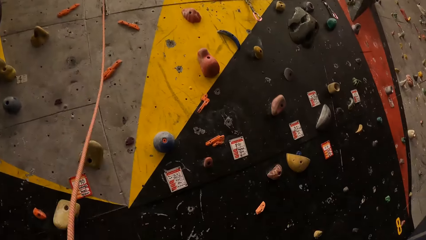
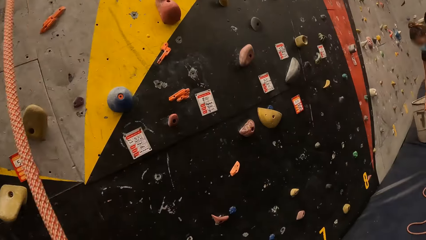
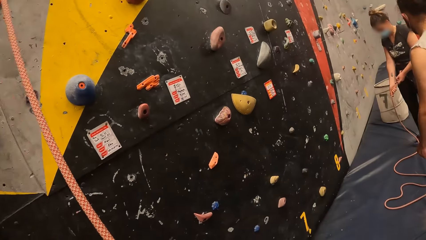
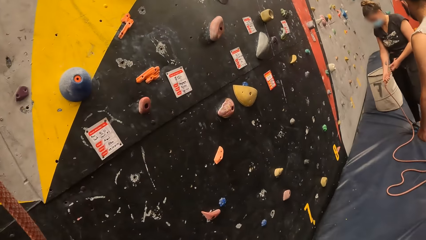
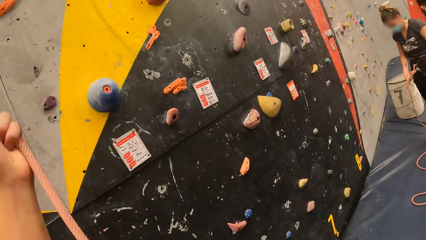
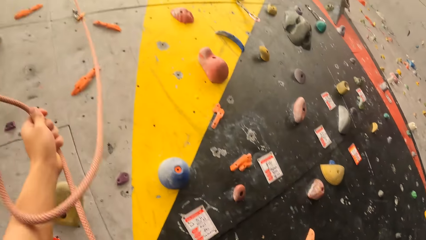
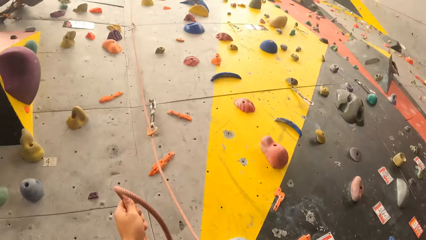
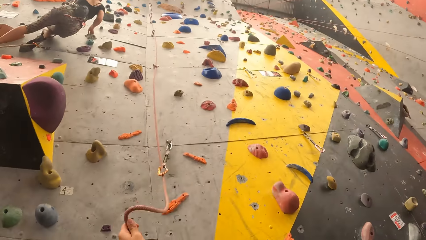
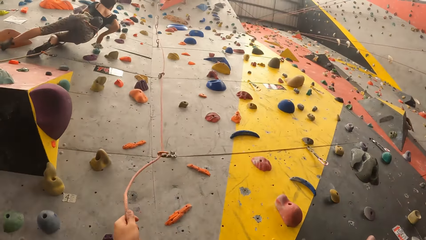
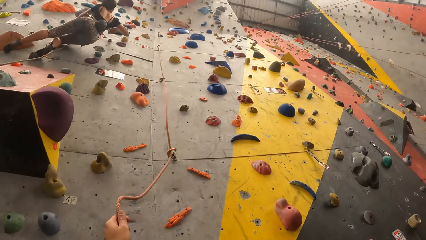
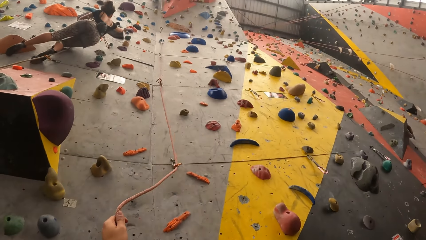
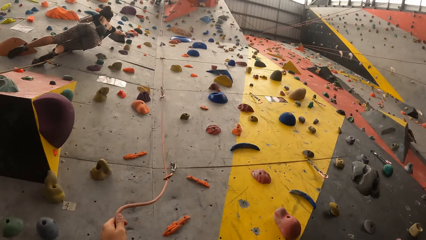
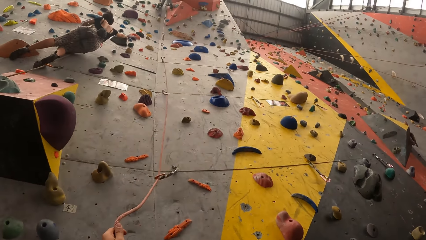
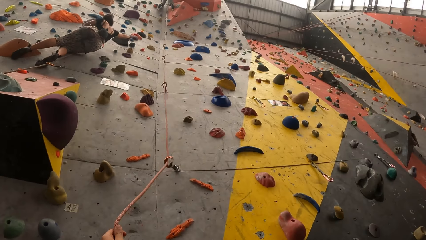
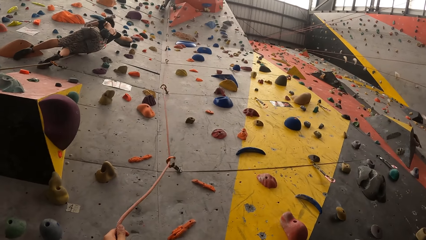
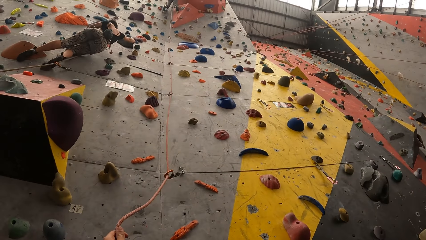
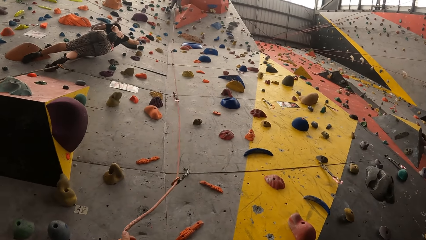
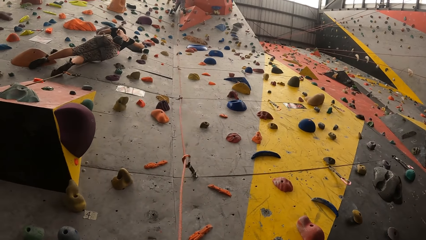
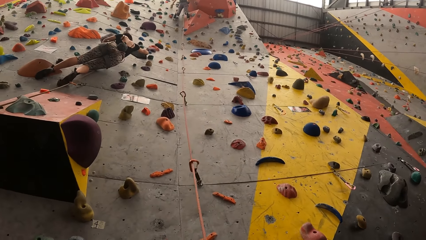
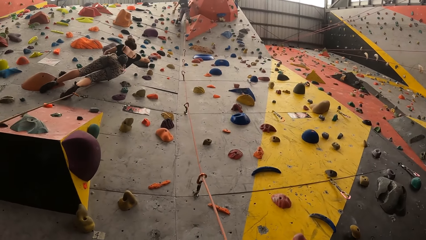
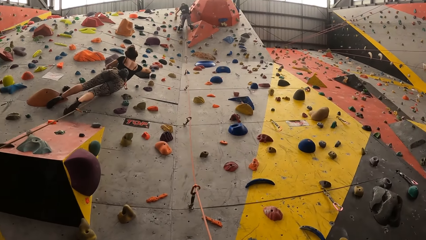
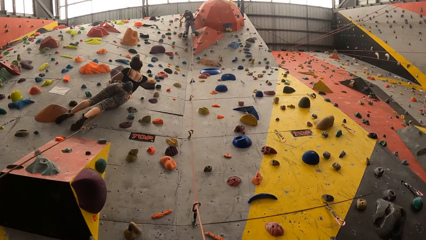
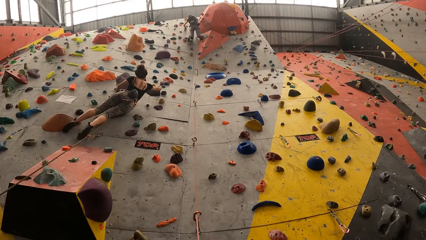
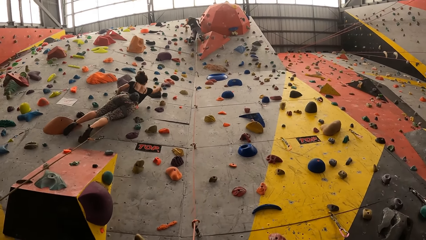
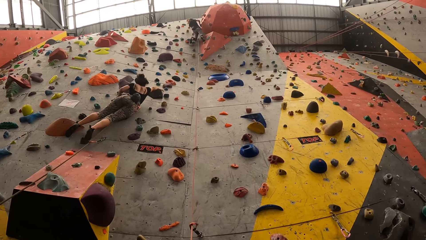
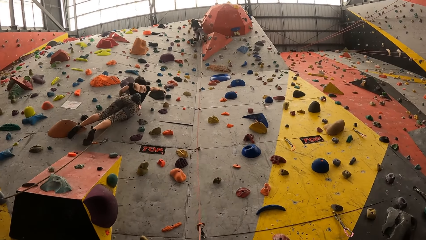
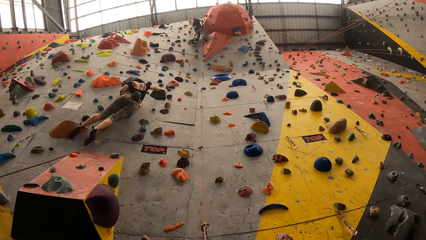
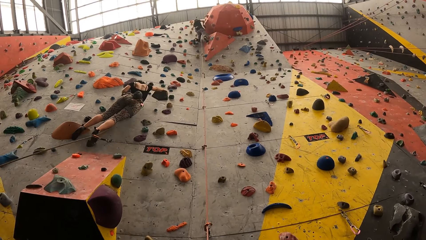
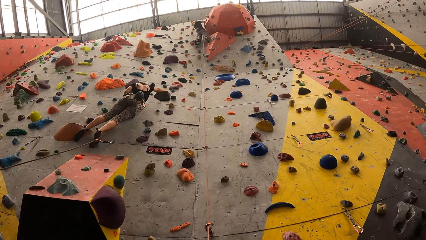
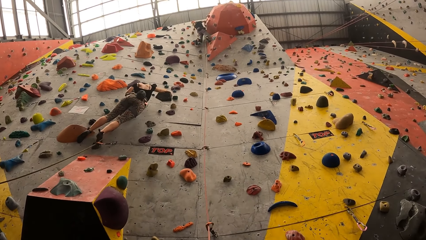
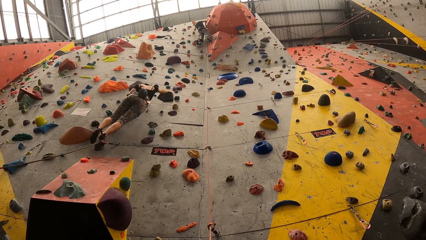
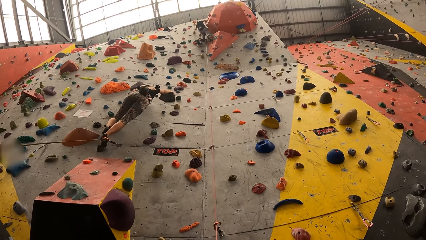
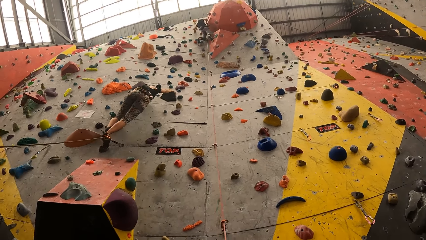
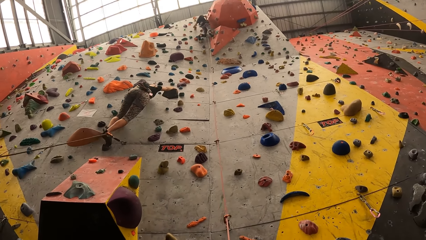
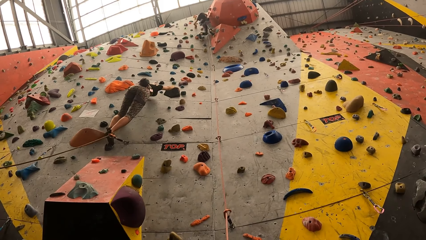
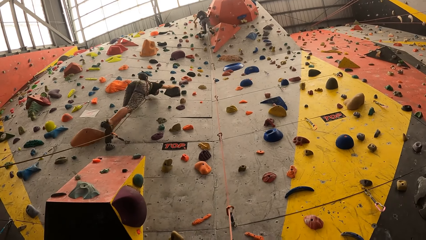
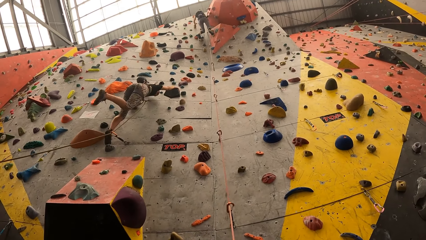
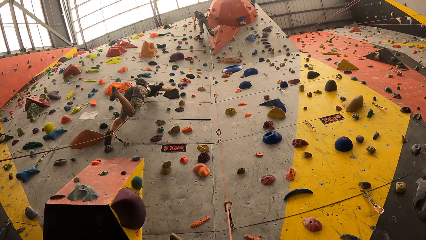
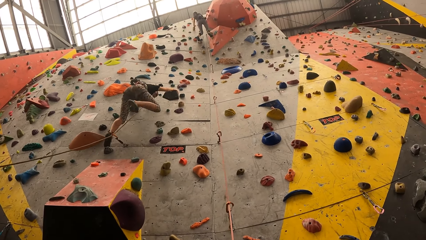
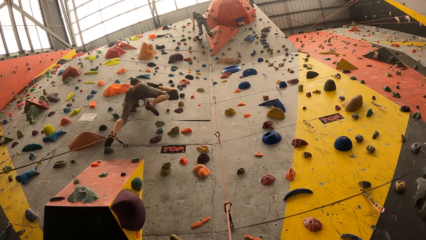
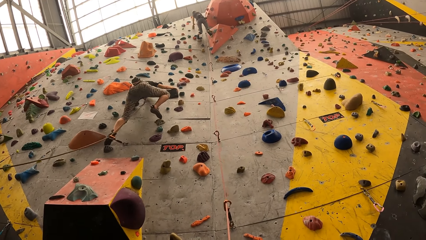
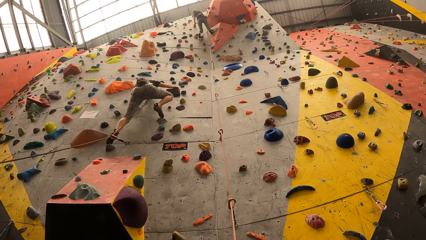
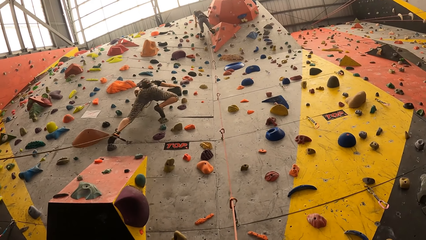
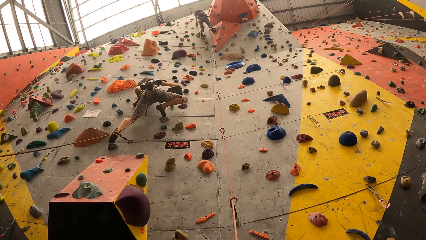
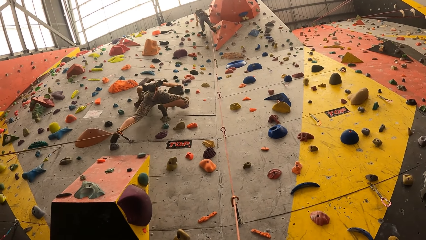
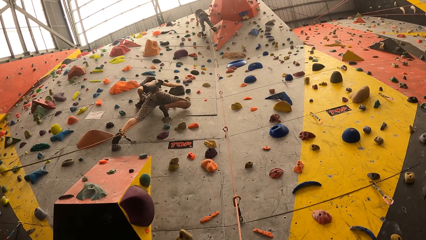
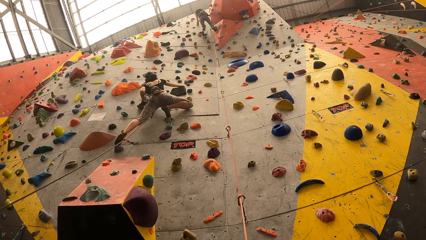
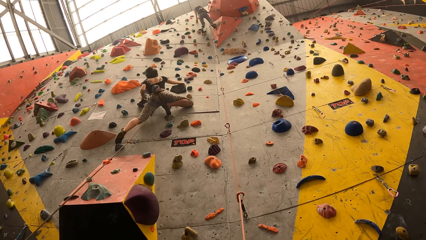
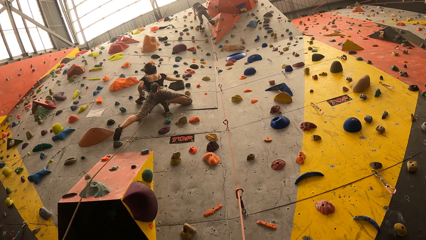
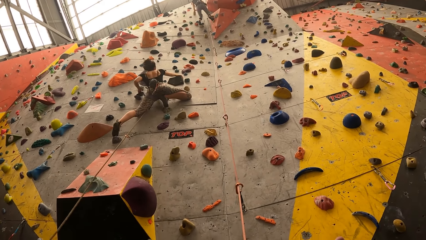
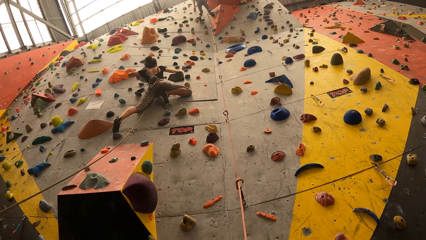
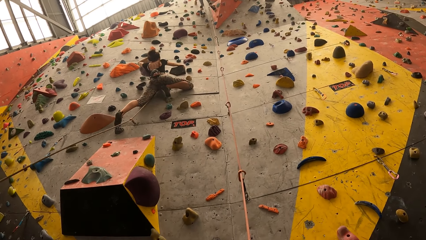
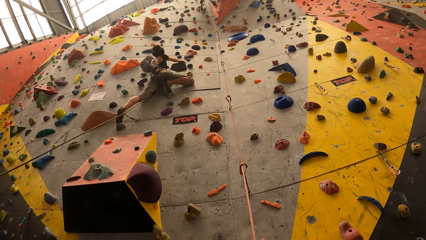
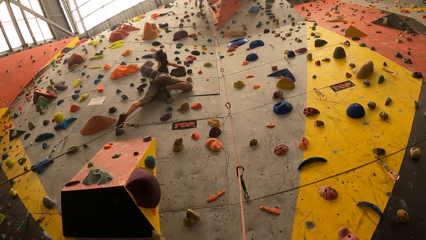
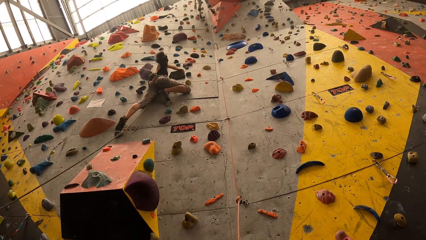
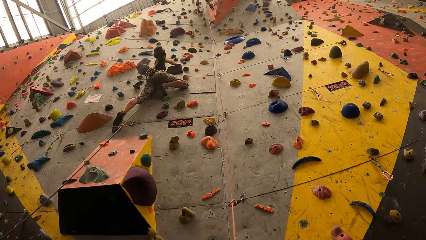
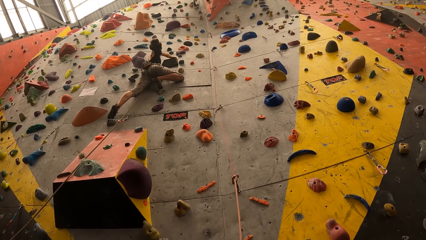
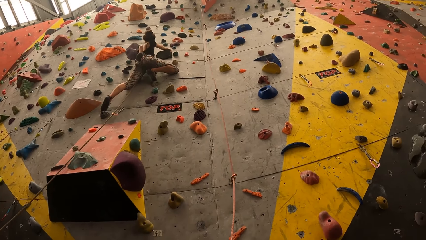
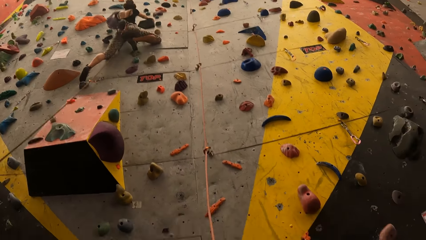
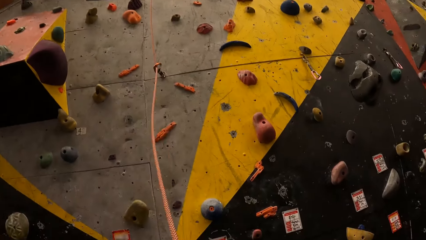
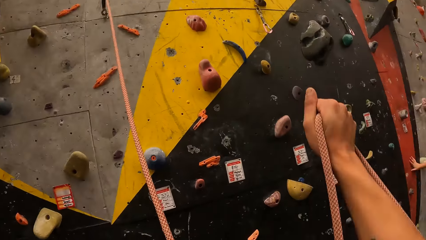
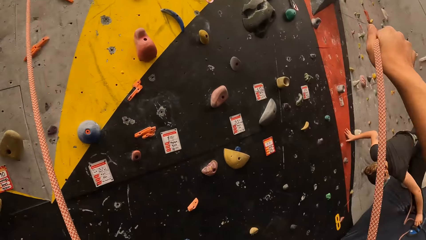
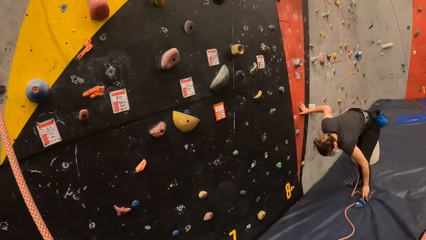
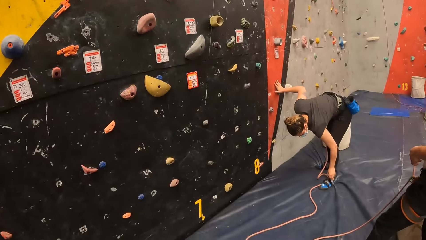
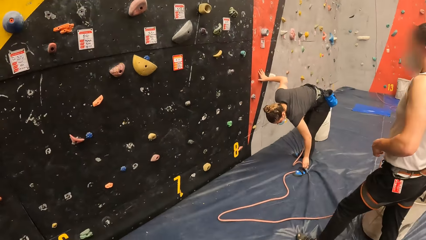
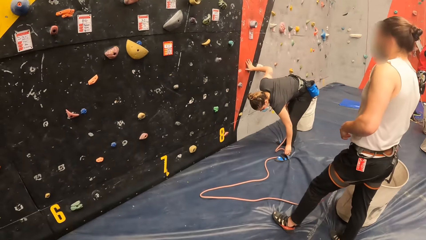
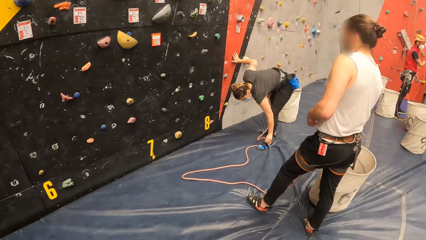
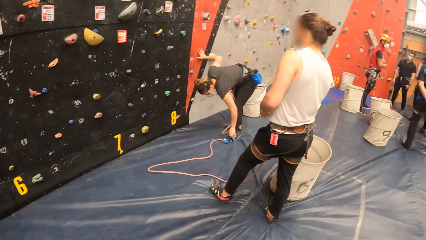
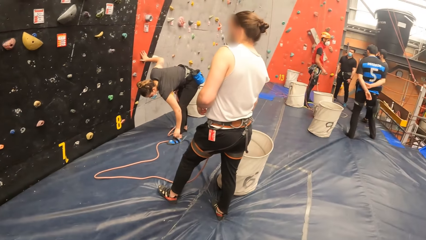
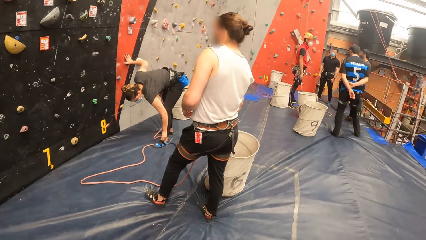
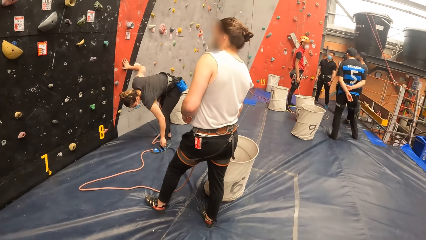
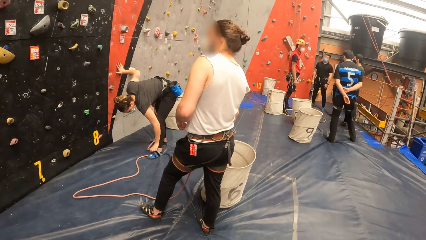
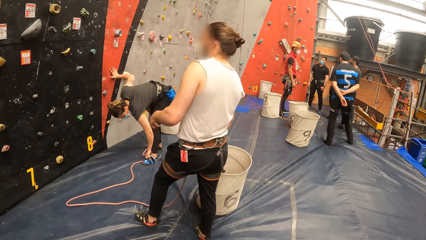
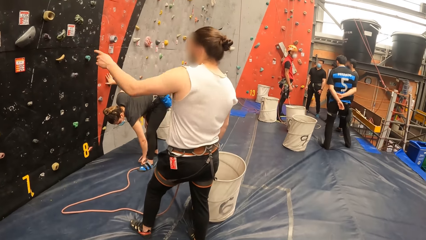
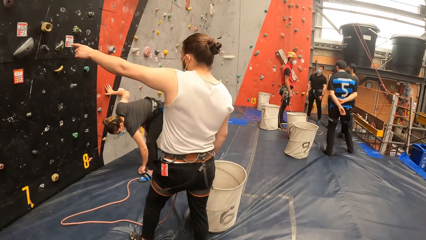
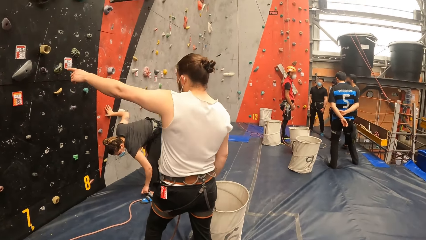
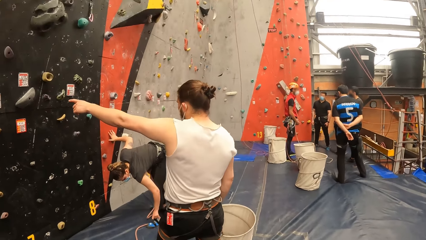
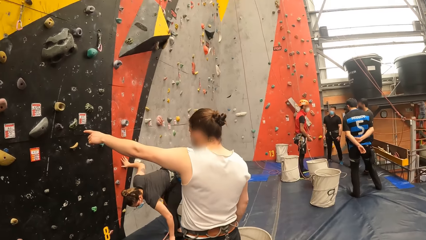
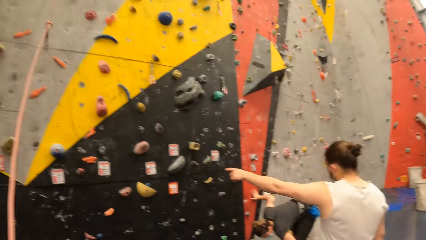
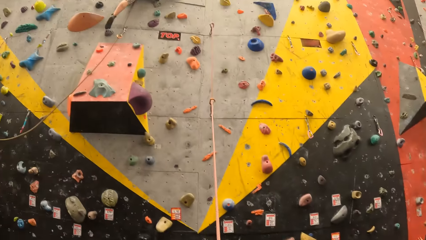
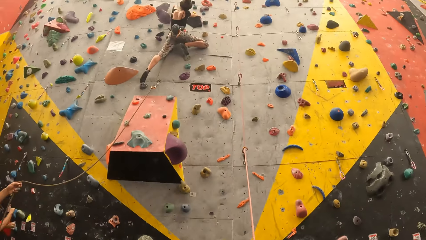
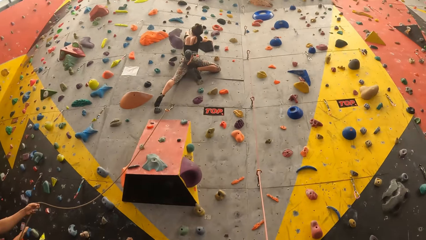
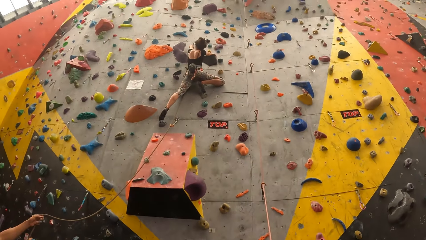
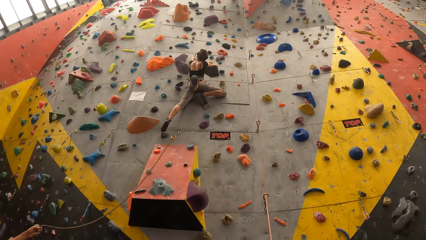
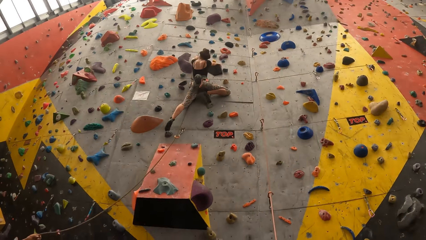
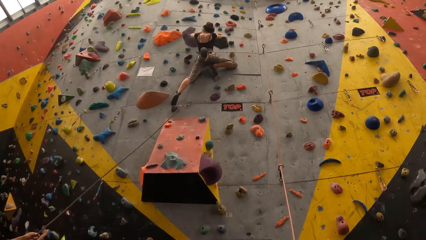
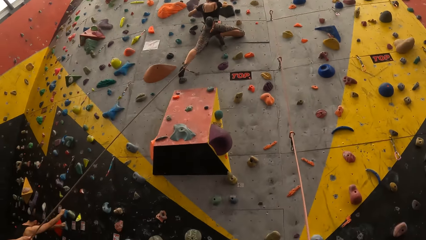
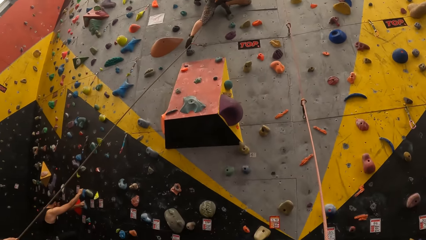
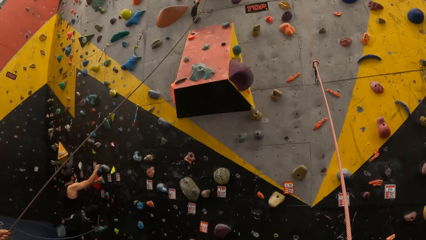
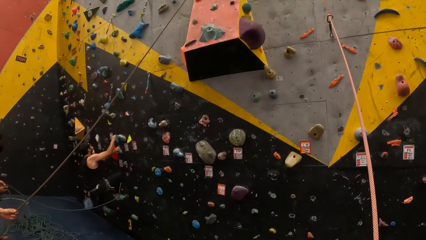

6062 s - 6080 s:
The camera wearer looks right. They look up the bouldering wall. They walk backwards. They look right. They look up the bouldering wall.
